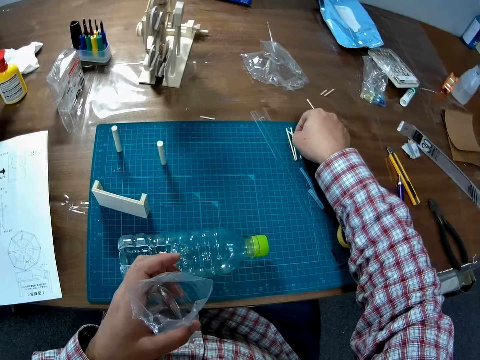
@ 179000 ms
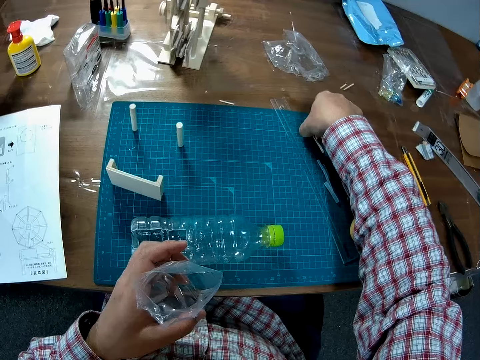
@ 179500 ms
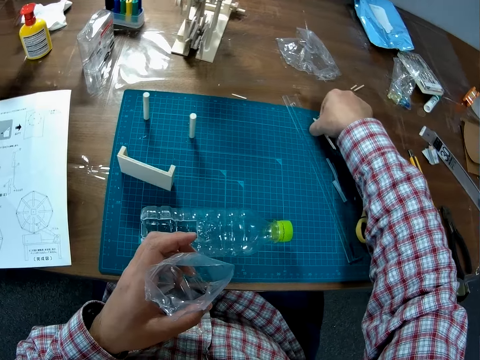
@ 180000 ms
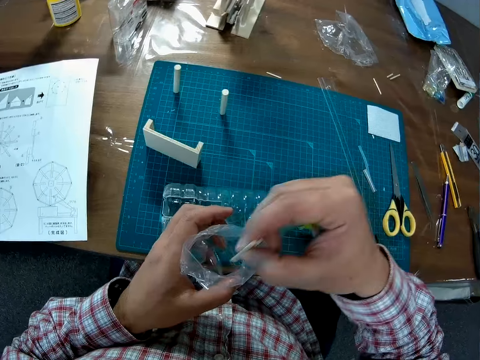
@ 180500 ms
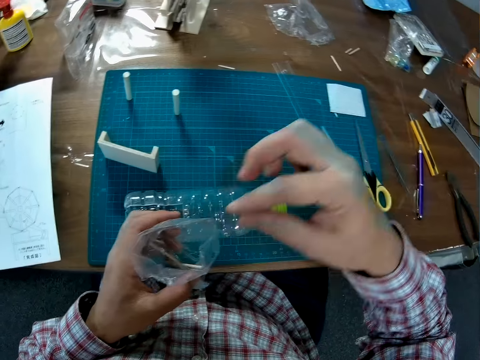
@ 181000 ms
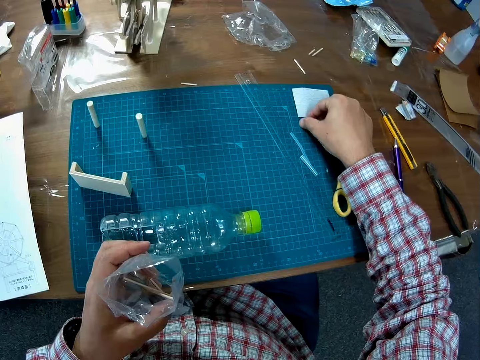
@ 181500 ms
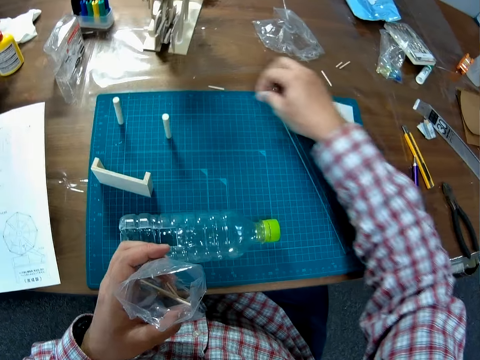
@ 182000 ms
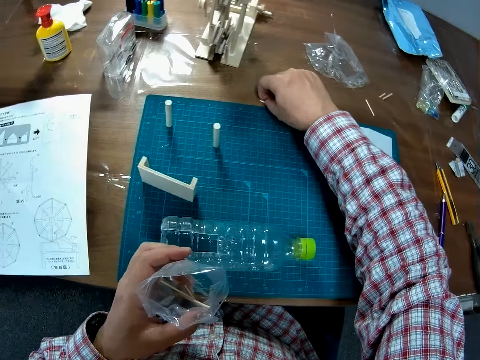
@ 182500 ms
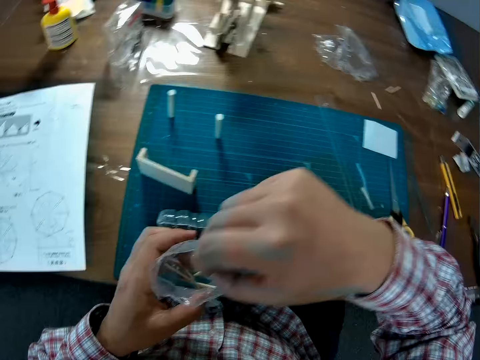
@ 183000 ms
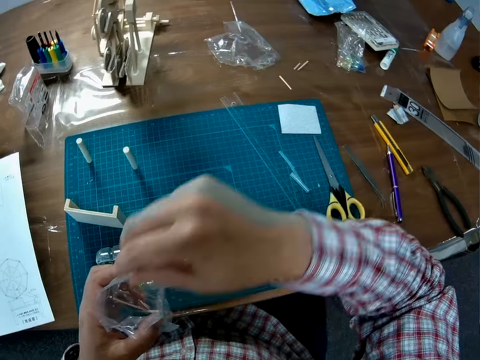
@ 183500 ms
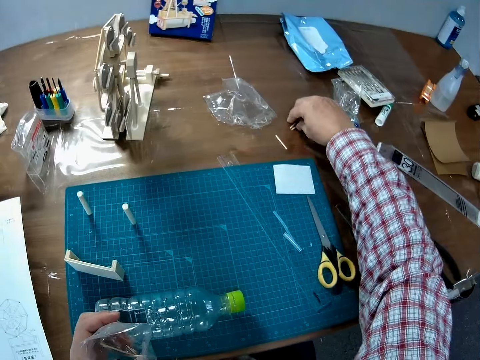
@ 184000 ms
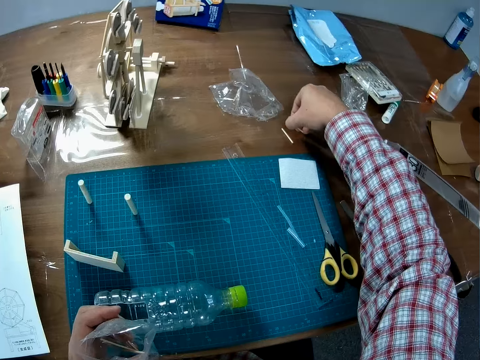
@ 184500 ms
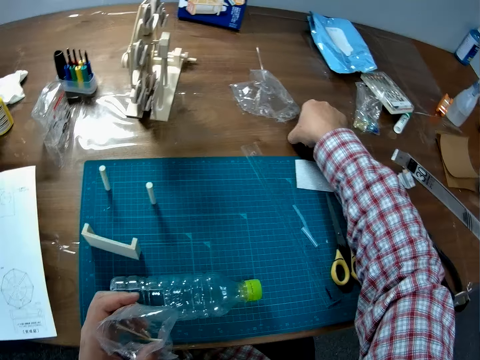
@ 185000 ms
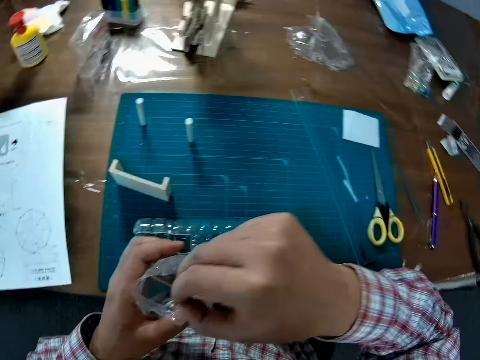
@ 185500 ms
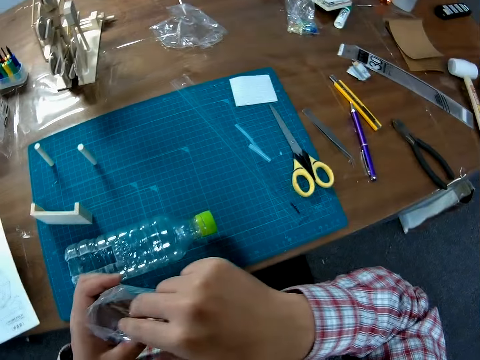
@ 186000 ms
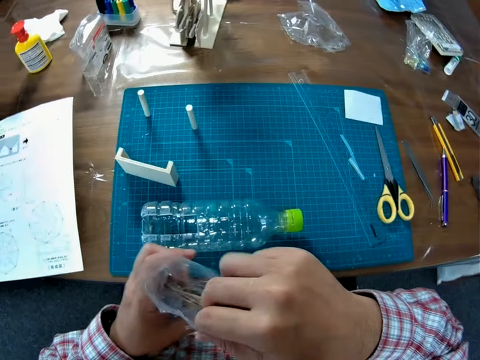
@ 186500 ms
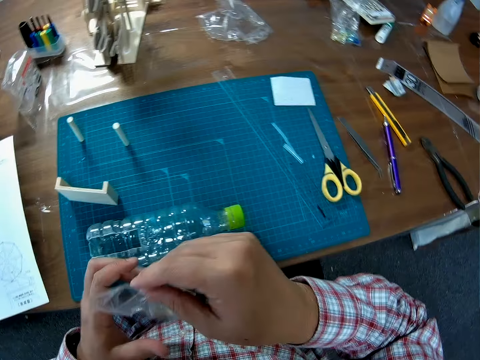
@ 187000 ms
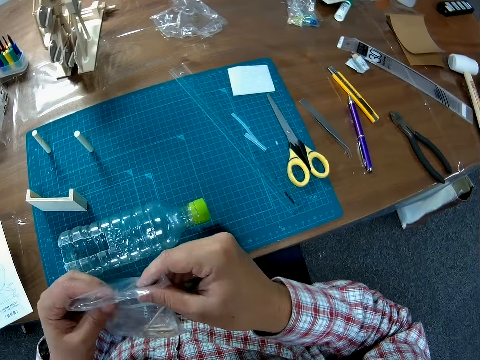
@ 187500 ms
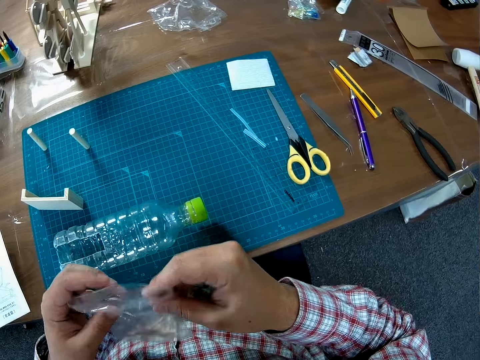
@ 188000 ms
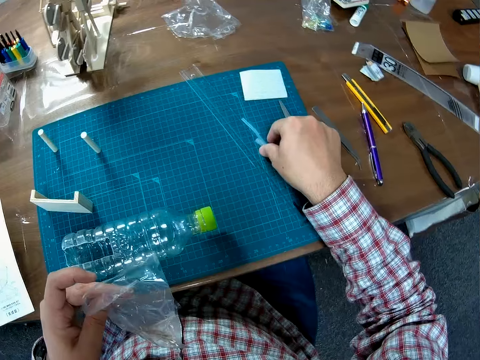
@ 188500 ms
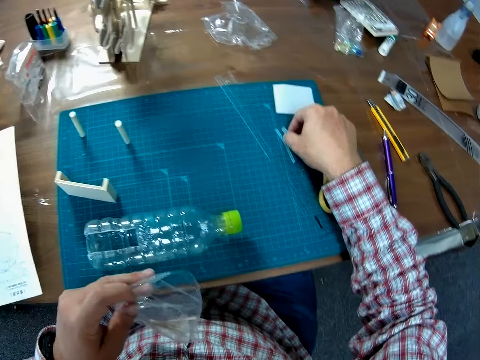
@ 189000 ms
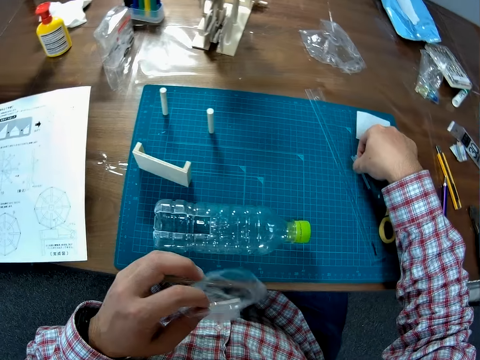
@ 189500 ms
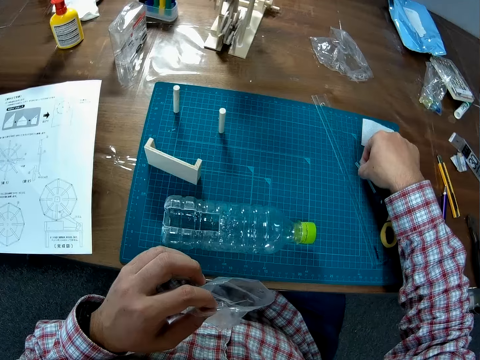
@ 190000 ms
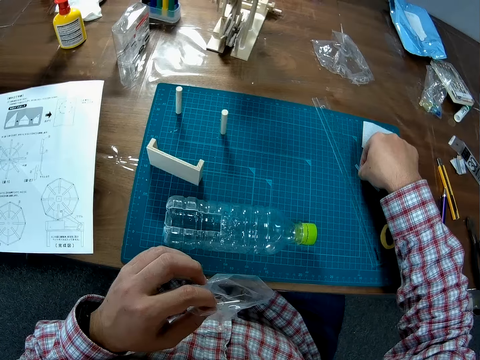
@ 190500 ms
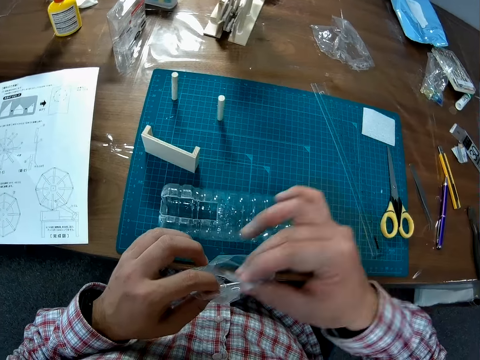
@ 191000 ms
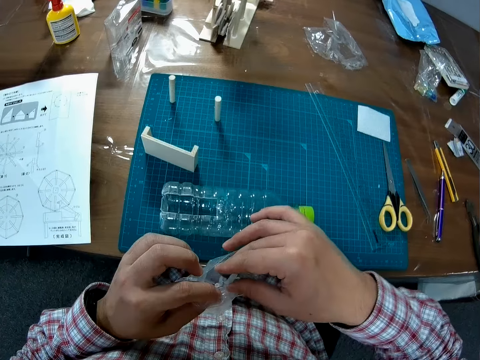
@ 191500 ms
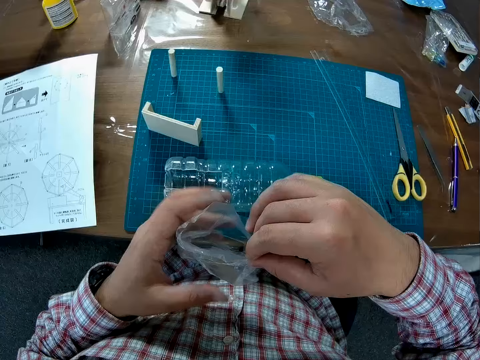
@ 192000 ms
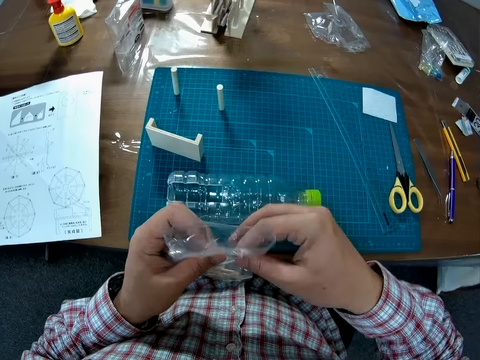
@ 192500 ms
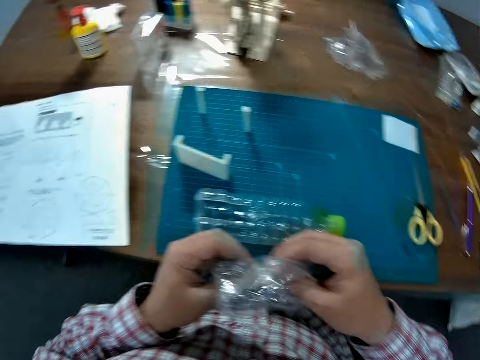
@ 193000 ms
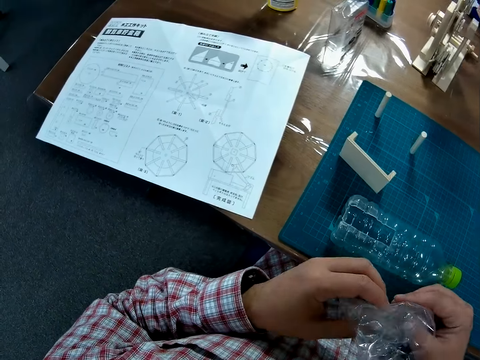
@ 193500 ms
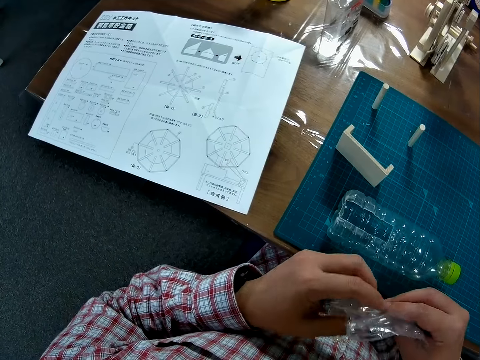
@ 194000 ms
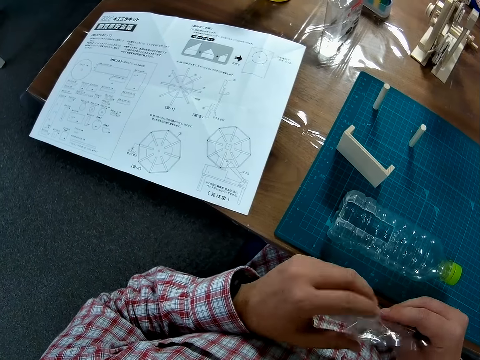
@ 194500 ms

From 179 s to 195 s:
The camera wearer picks up small pieces of wood on the table. He puts the small pieces of wood in the storage paper. He picks up small pieces of wood. He puts the small pieces of wood in the storage paper. He picks up small pieces of wood. He puts the small pieces of wood in the storage paper. He closes the nylon in his hand. He picks up small pieces of plastic on the table. He puts the small pieces of plastic in the storage paper. He closes the storage paper.

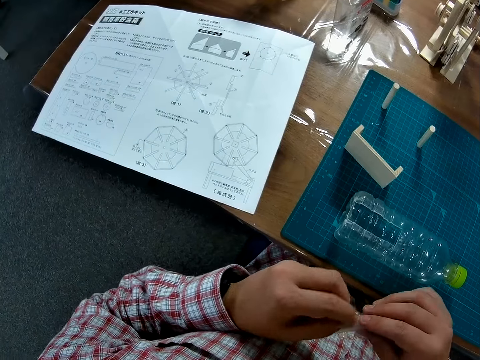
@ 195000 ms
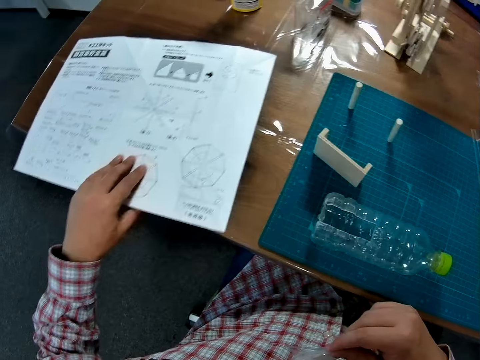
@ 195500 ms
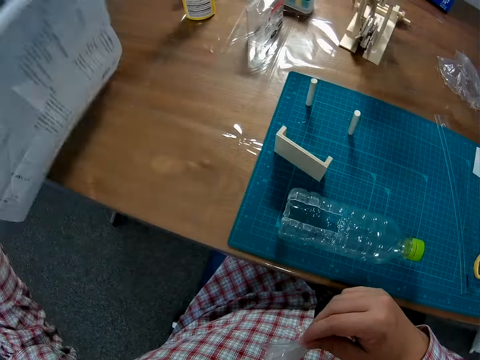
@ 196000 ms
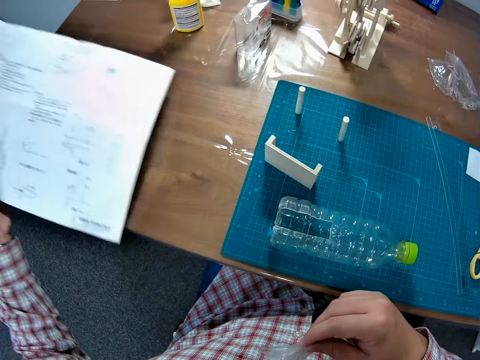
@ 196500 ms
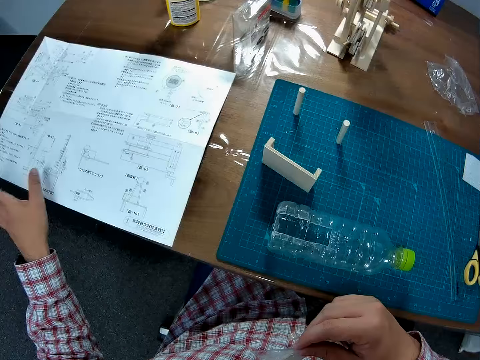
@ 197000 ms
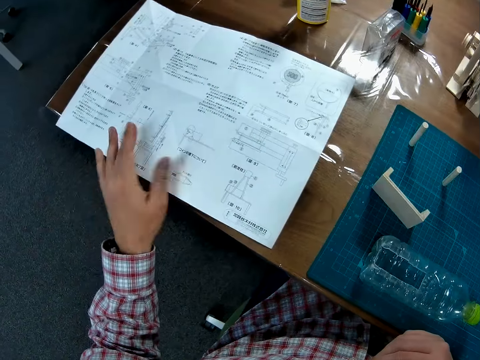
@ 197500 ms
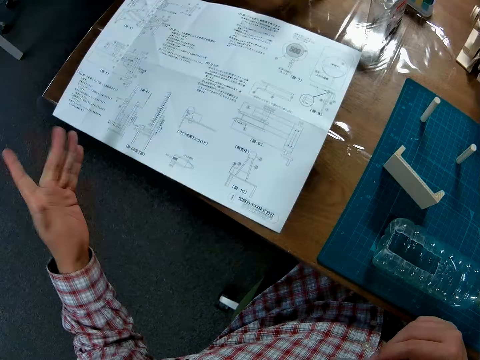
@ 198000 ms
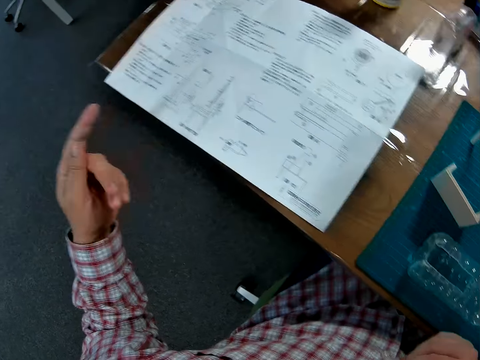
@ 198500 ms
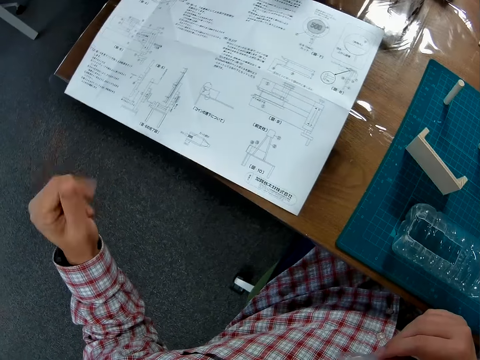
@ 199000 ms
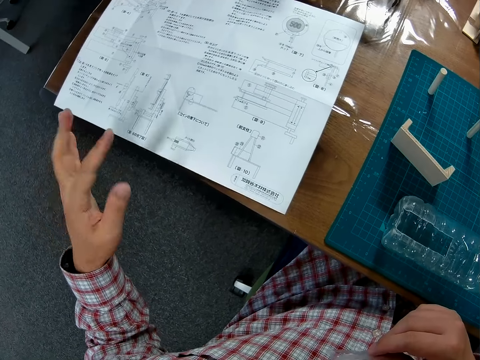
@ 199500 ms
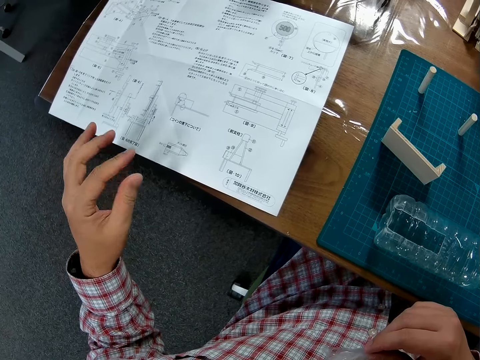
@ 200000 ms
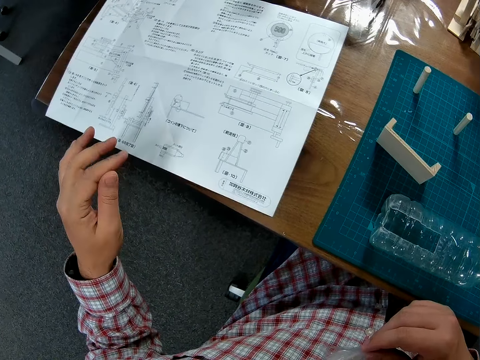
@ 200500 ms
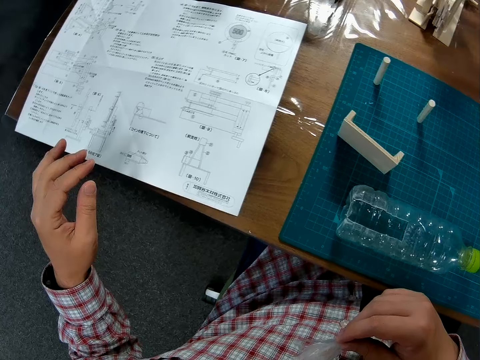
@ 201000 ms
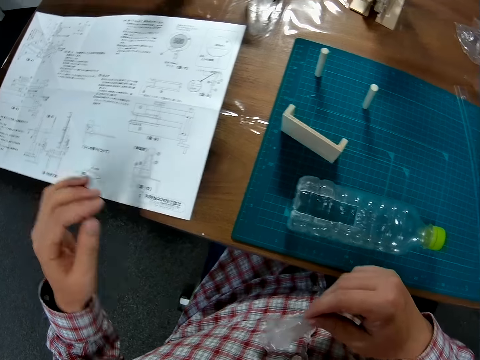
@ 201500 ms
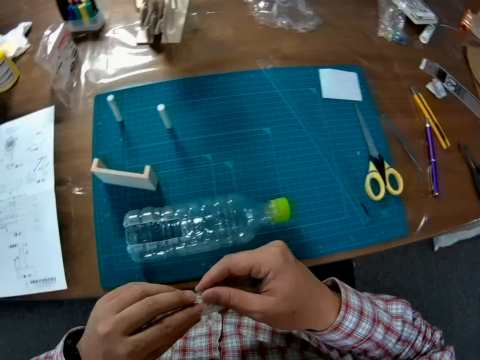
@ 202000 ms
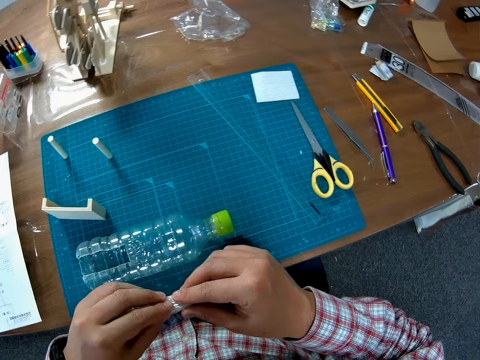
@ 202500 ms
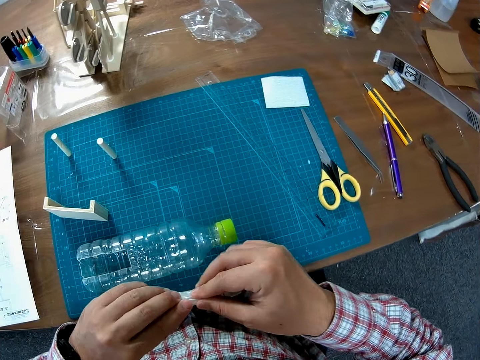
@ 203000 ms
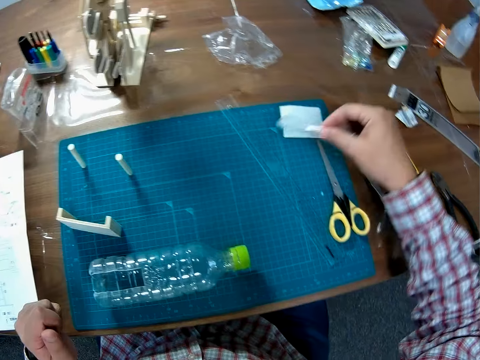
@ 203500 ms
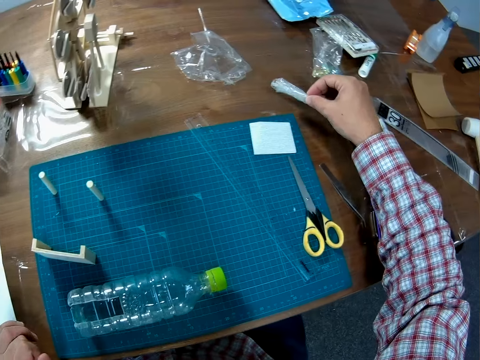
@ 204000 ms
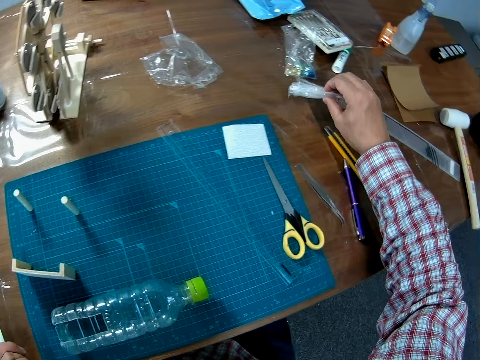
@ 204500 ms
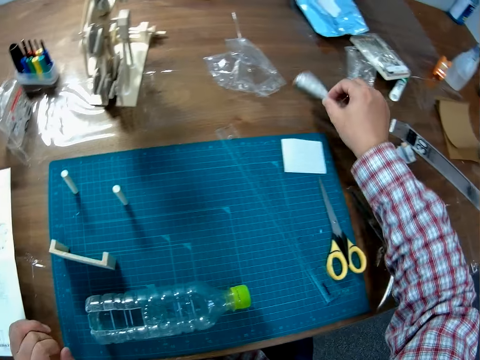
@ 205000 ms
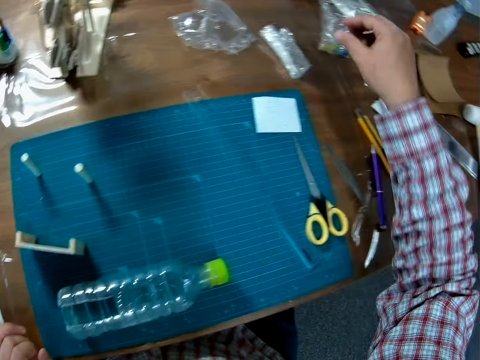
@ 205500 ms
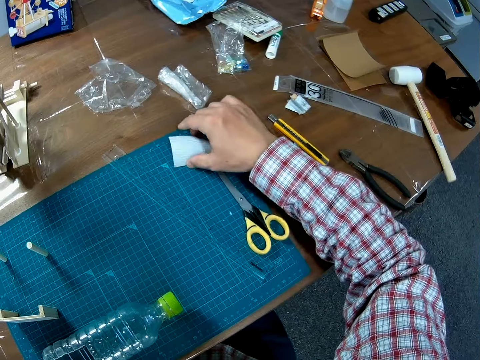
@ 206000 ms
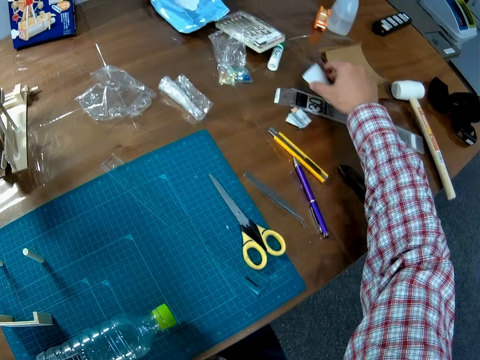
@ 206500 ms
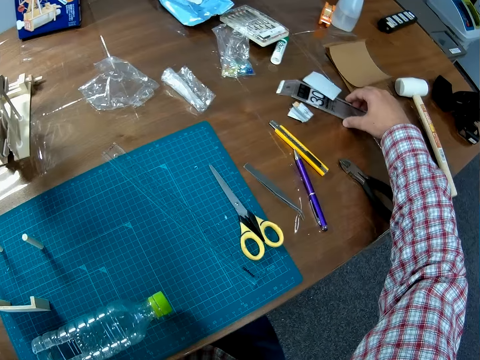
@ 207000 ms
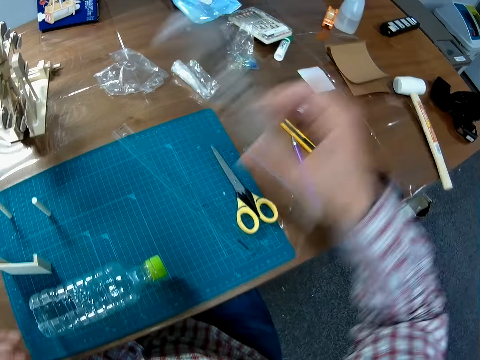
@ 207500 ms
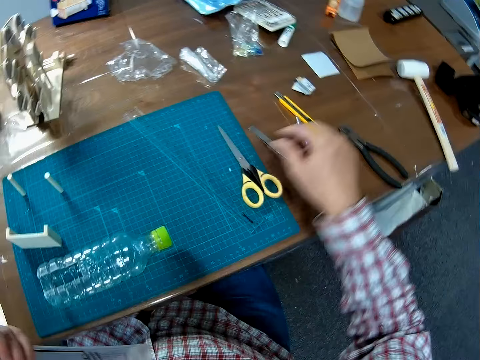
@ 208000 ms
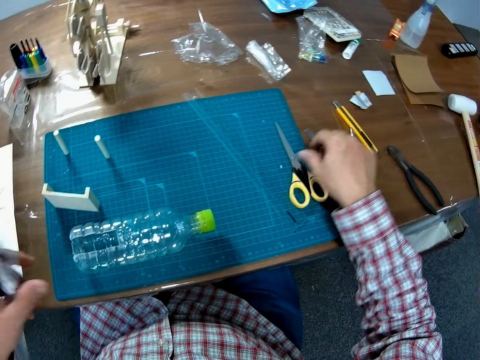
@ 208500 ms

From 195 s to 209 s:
The camera wearer turns the instruction manual on the table to its other side. He reads the instruction manual. He dusts off his hand. He shakes his left hand. He adjusts the nylon or storage paper in his hand. He places the storage paper on the table. He picks up a piece of paper on the sheet. He places the piece of paper on the table. He picks up a paper or scale ruler nylon on the table. He handles the paper with the left hand. He passes the tag in his right hand to his left hand.
